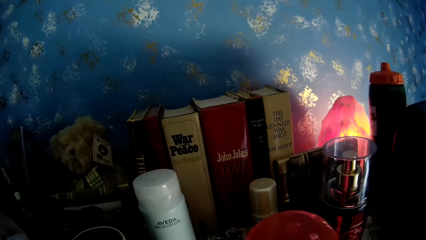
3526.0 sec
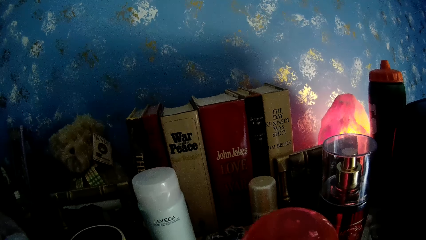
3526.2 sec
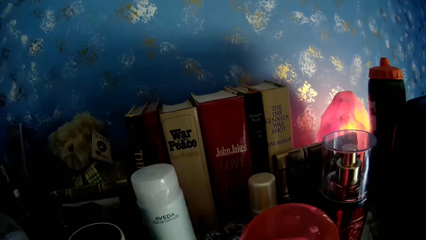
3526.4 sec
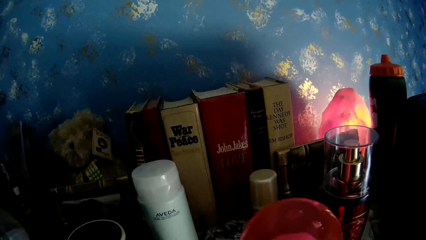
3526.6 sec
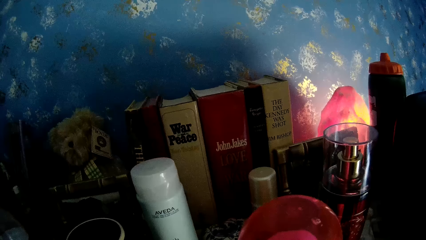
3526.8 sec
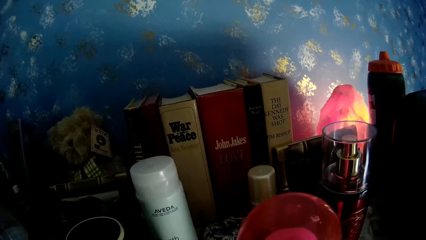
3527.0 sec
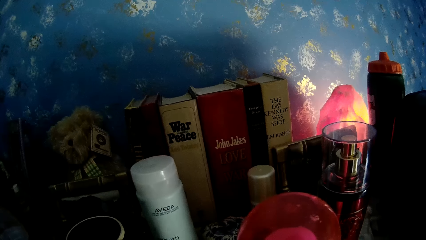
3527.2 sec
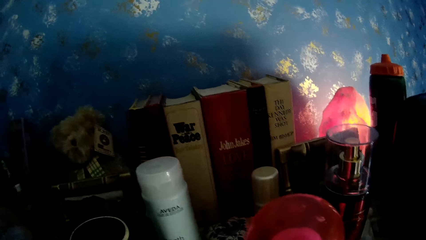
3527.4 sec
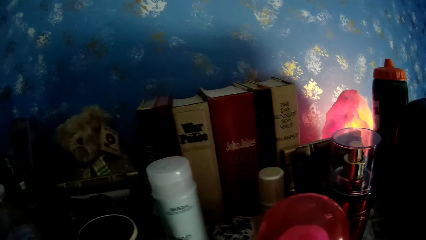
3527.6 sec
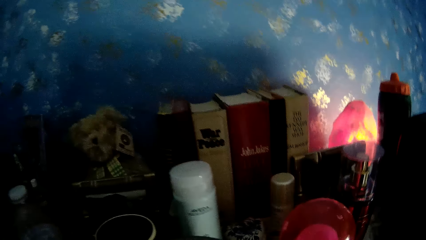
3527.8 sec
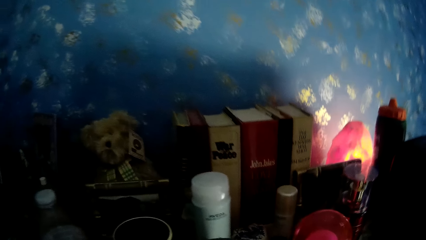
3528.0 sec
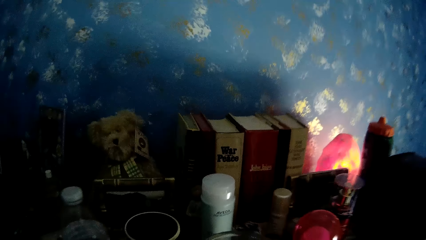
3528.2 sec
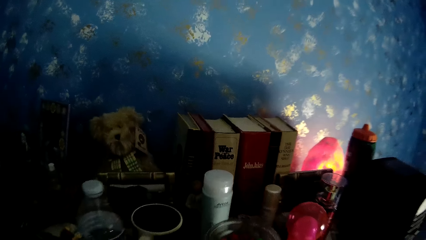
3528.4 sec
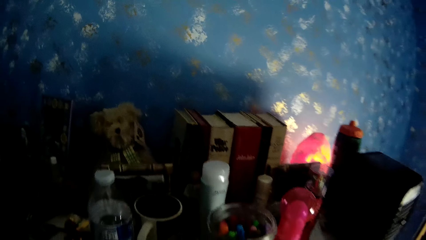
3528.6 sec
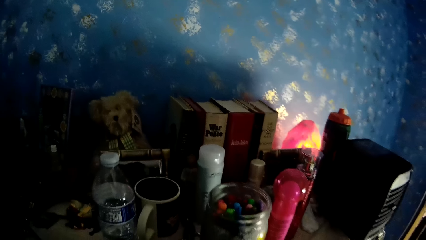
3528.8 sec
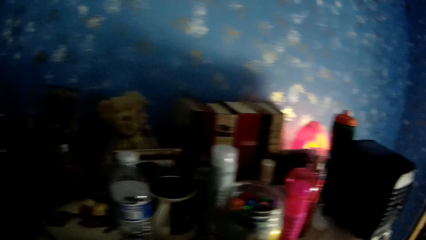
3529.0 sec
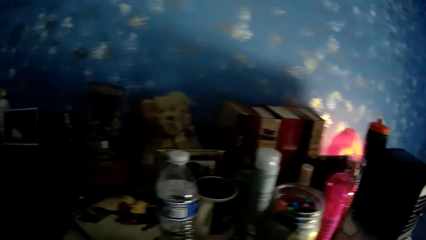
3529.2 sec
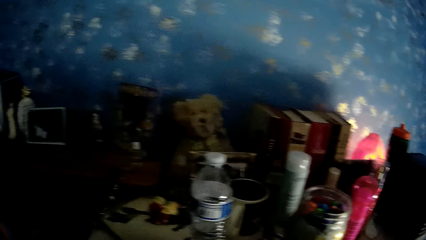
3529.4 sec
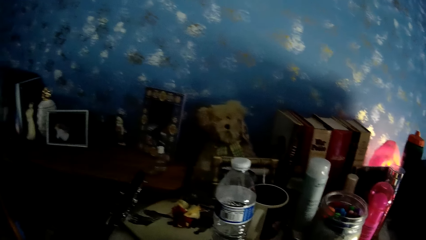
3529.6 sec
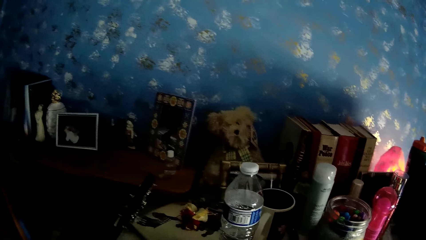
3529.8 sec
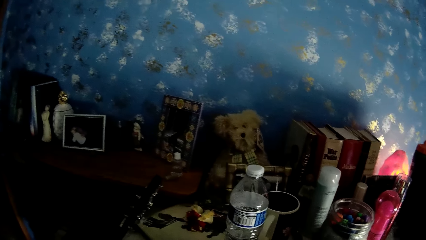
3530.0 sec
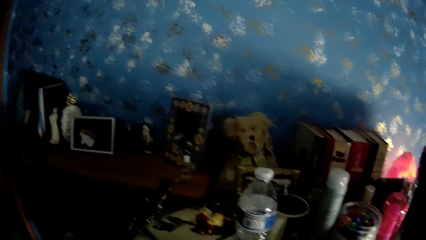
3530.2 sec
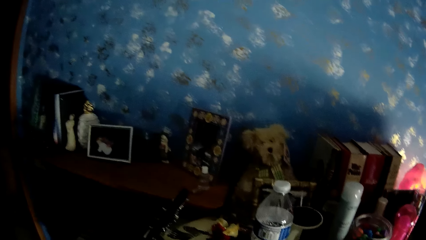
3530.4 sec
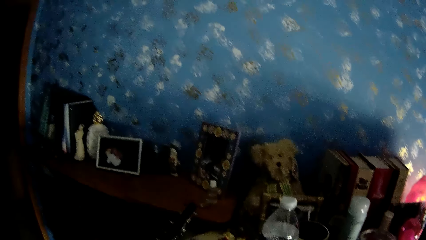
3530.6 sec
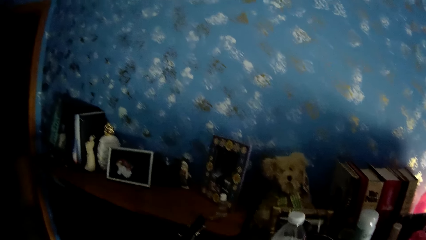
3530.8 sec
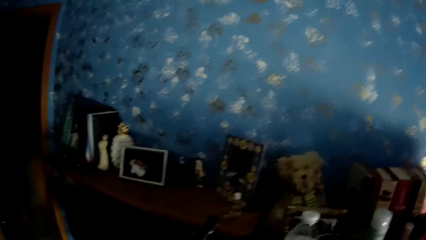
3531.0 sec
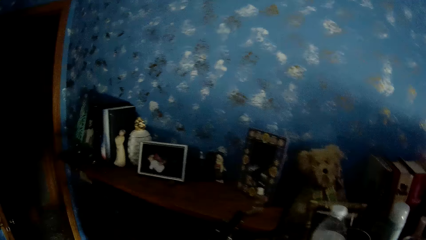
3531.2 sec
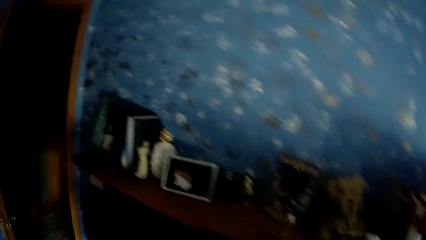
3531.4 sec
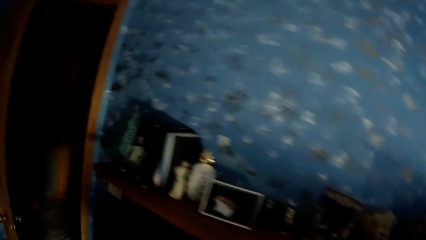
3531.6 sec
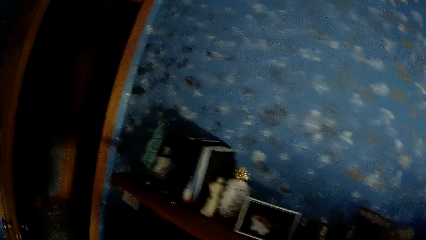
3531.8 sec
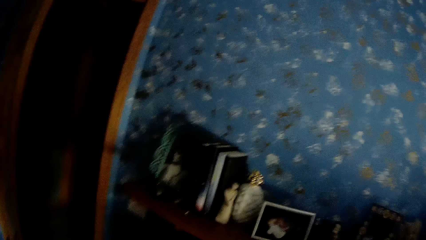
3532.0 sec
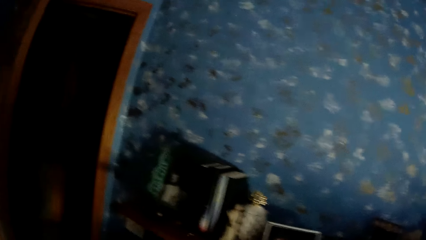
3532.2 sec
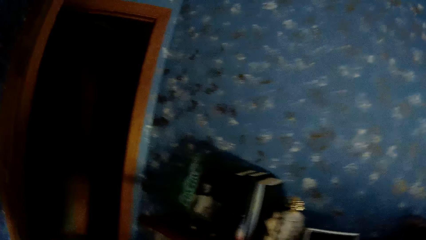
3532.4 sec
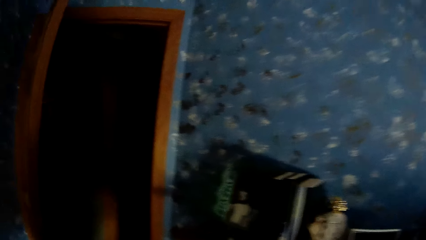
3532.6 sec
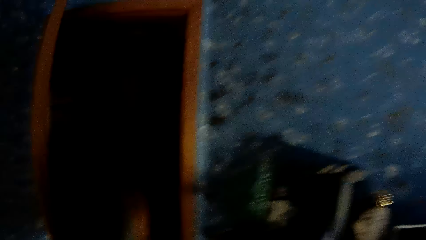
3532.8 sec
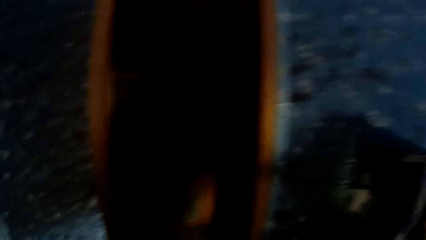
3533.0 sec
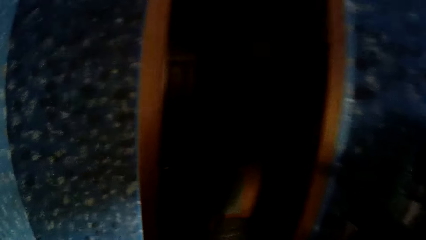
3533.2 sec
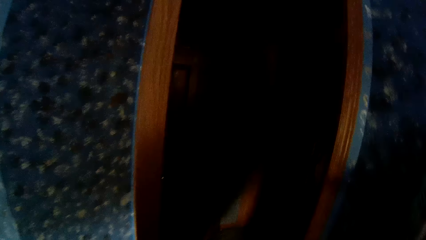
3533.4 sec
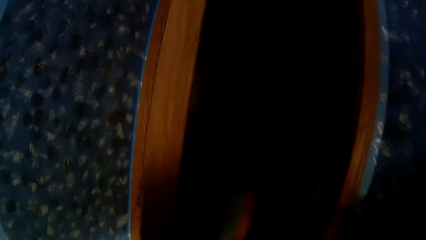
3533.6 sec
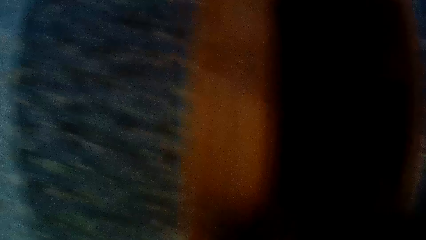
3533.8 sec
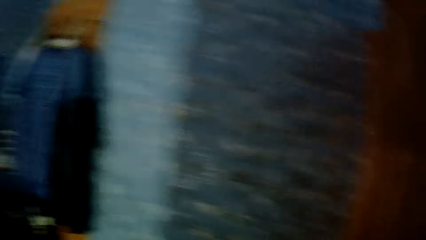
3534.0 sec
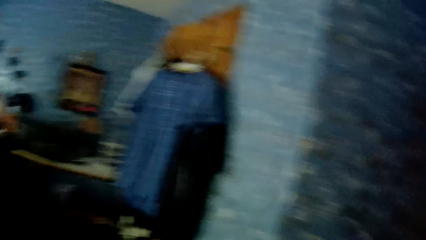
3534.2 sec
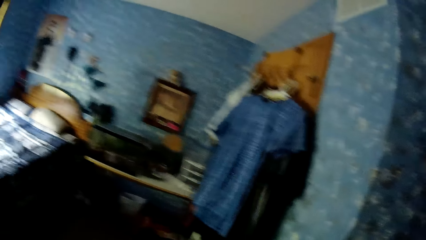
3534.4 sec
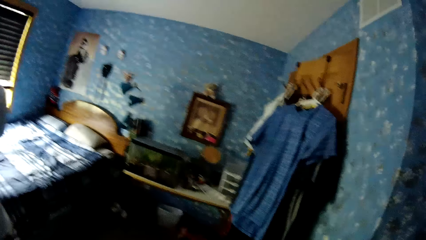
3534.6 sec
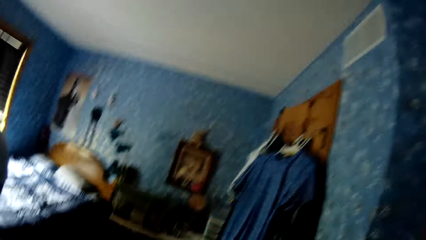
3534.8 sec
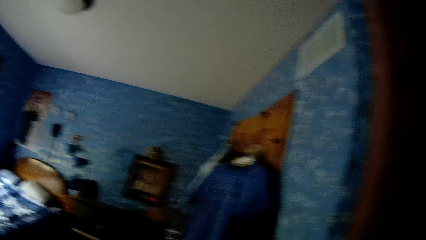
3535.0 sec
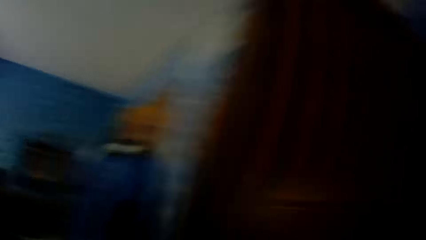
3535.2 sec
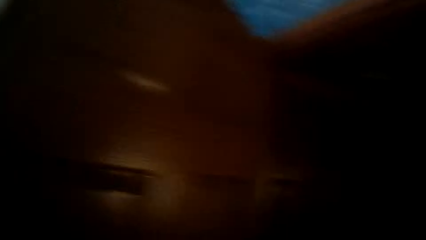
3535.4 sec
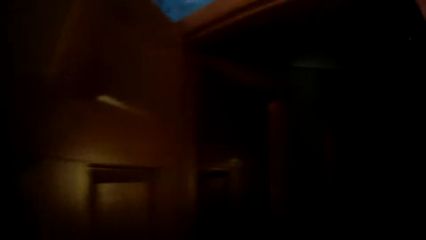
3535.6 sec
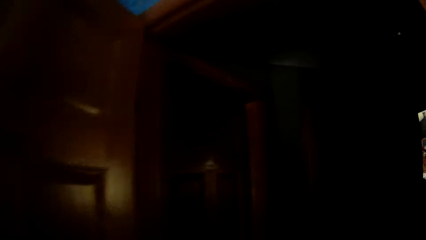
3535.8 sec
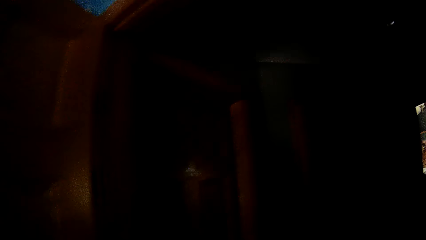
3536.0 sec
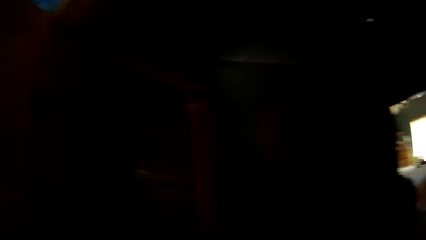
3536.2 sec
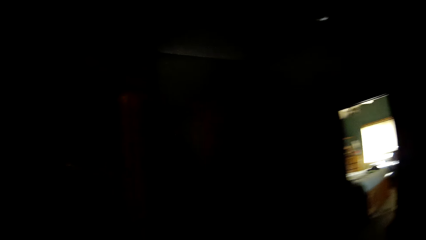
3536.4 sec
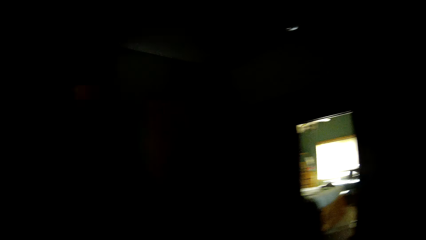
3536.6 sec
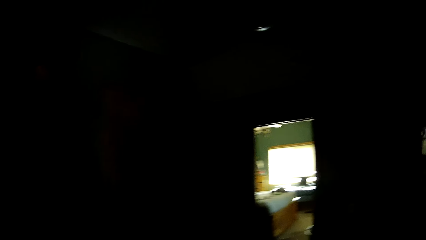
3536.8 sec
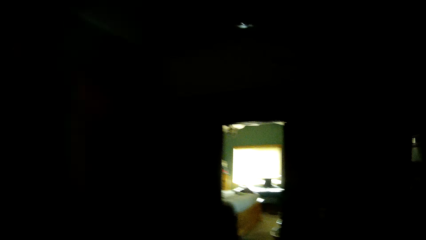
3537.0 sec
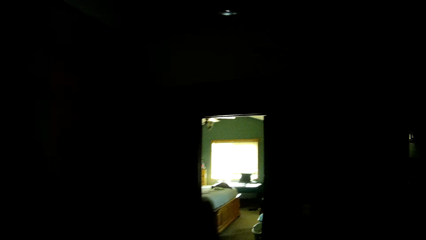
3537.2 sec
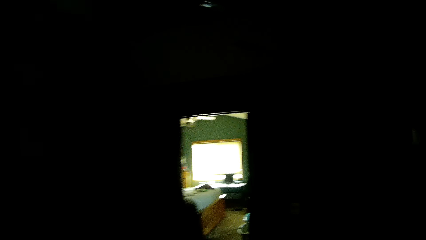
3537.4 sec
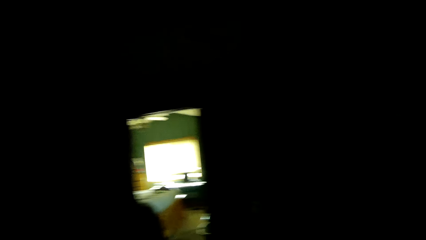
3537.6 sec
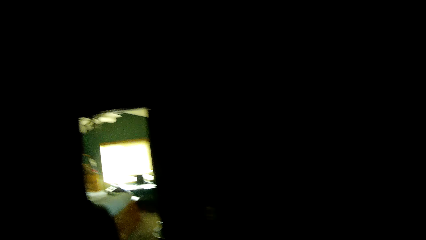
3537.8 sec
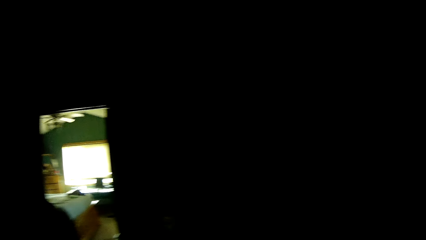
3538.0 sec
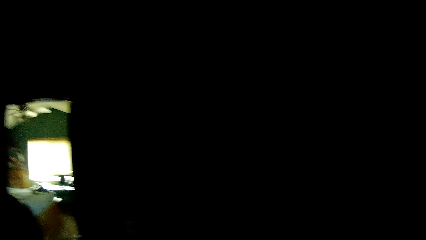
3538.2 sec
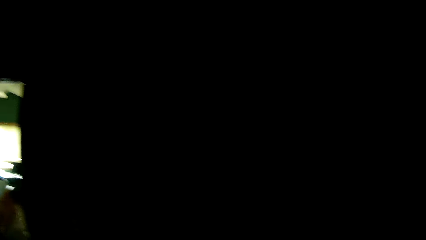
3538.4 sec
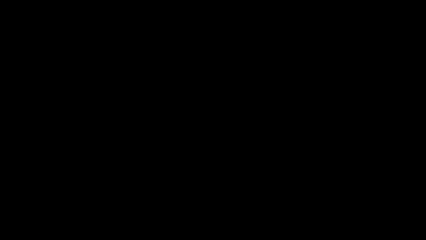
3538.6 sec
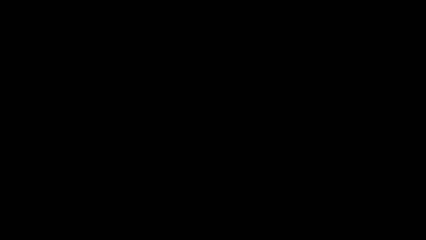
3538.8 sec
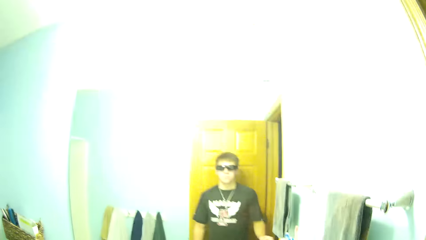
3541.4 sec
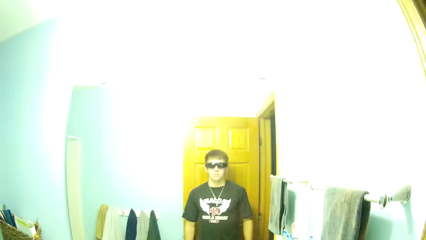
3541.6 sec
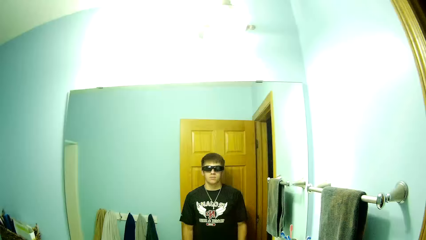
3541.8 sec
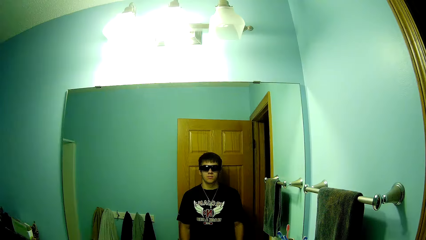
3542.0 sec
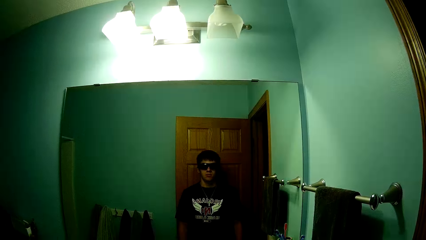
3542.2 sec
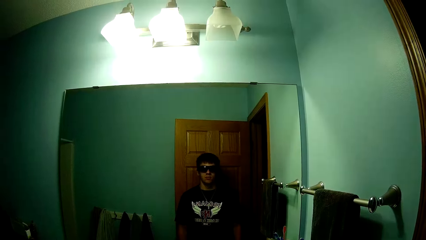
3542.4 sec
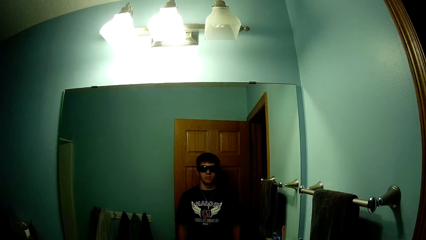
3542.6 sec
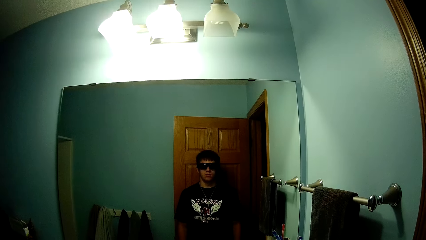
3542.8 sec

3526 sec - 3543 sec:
The camera wearer looks around. They look around again. They walk around a room. They look around repeatedly. They walk around the room. They look around.
